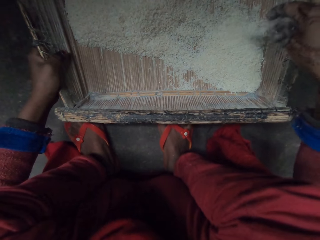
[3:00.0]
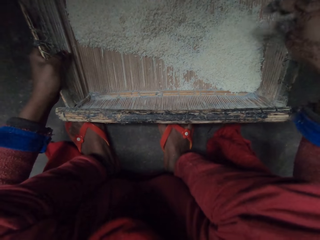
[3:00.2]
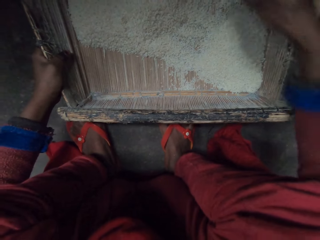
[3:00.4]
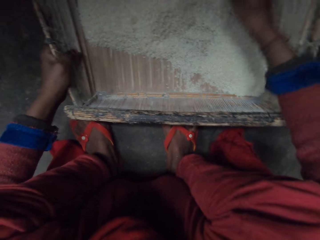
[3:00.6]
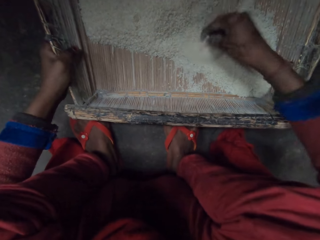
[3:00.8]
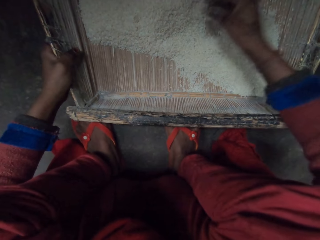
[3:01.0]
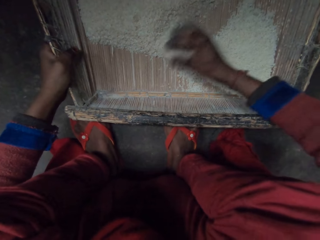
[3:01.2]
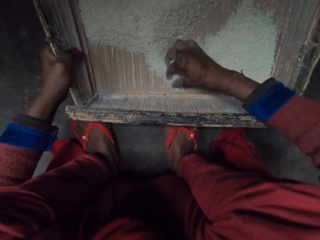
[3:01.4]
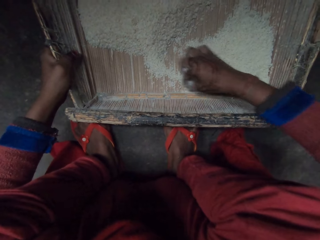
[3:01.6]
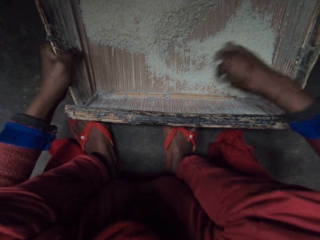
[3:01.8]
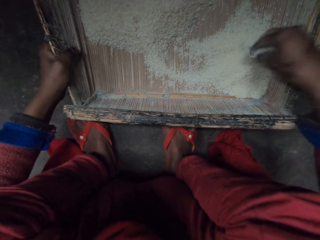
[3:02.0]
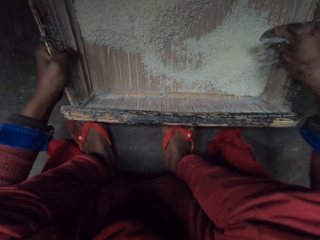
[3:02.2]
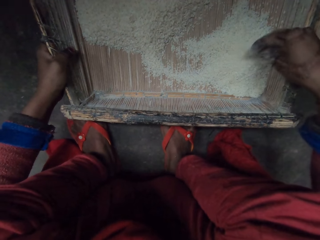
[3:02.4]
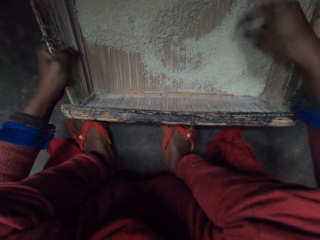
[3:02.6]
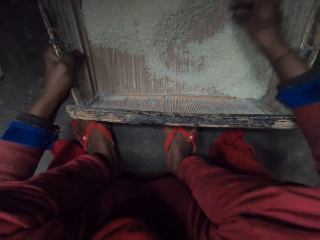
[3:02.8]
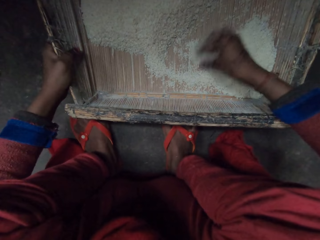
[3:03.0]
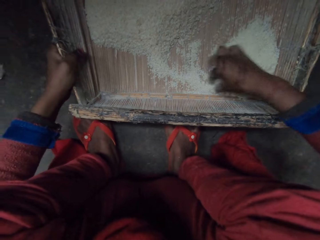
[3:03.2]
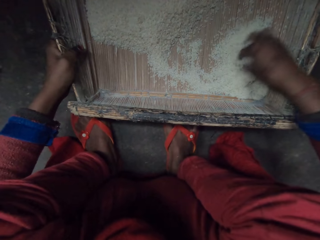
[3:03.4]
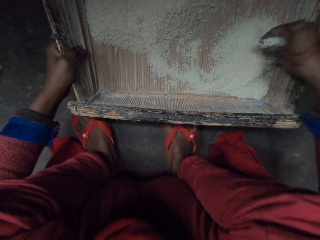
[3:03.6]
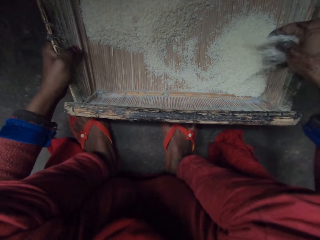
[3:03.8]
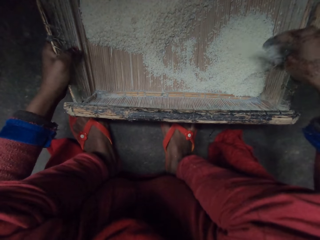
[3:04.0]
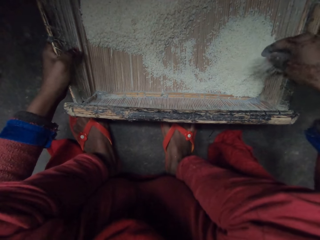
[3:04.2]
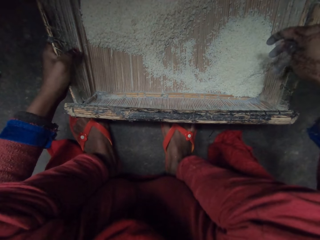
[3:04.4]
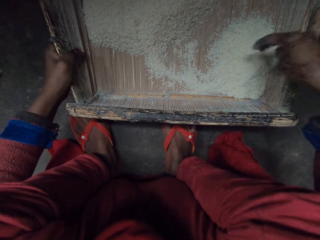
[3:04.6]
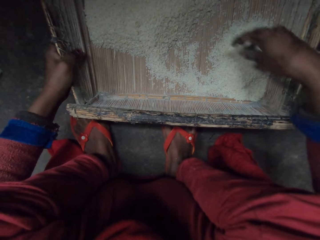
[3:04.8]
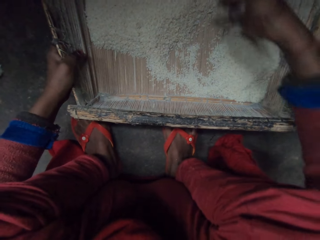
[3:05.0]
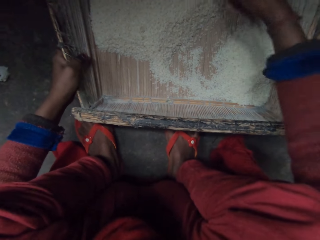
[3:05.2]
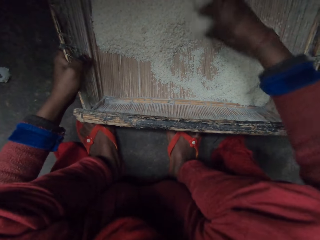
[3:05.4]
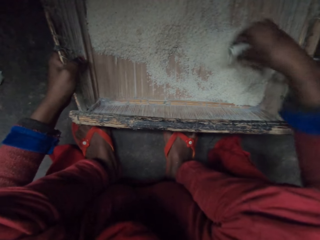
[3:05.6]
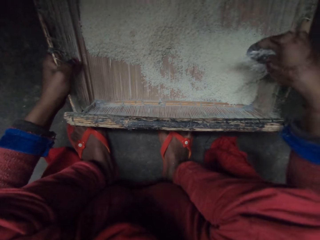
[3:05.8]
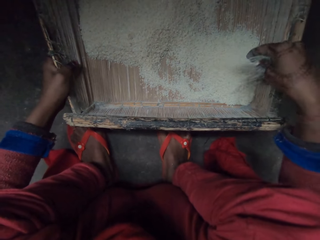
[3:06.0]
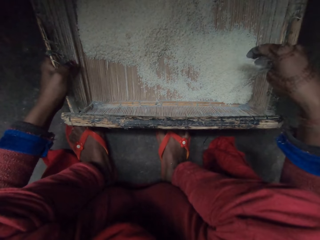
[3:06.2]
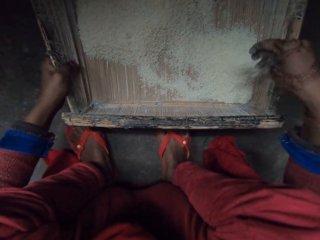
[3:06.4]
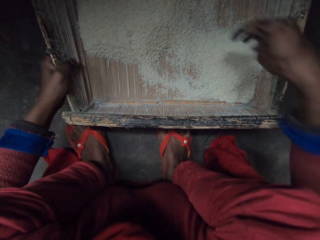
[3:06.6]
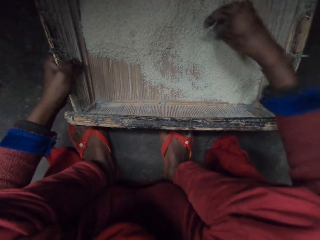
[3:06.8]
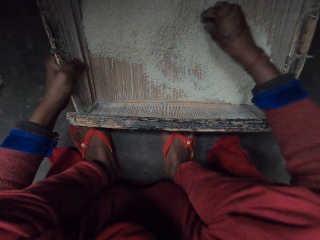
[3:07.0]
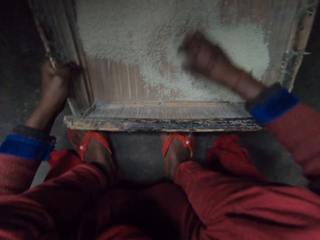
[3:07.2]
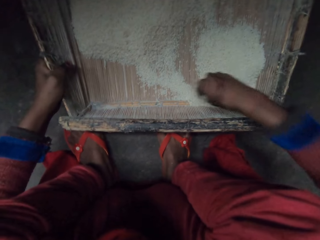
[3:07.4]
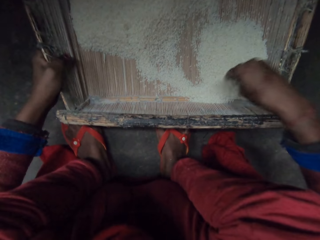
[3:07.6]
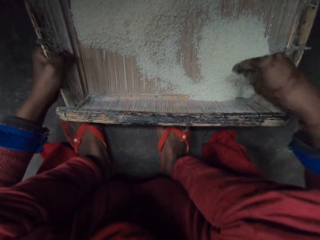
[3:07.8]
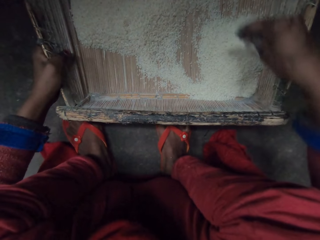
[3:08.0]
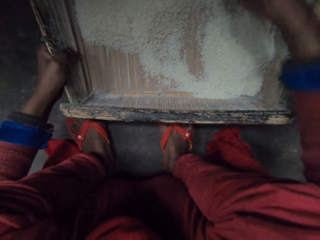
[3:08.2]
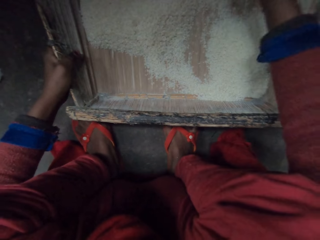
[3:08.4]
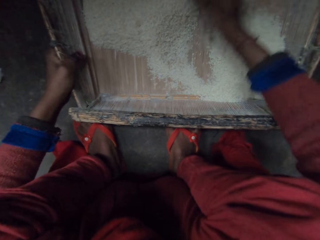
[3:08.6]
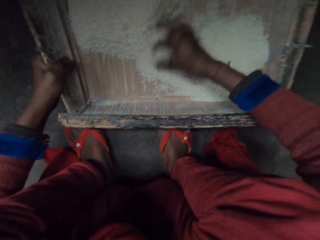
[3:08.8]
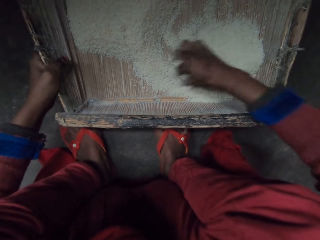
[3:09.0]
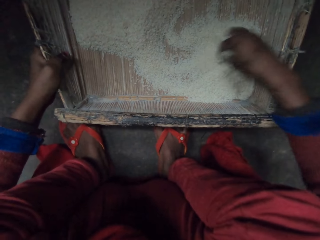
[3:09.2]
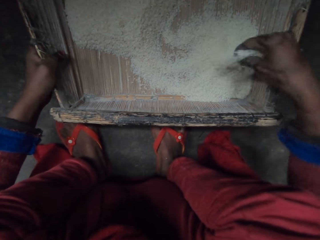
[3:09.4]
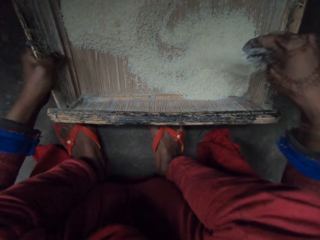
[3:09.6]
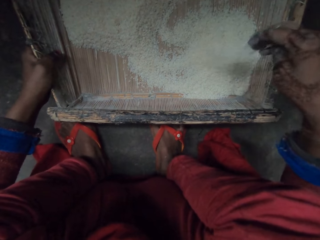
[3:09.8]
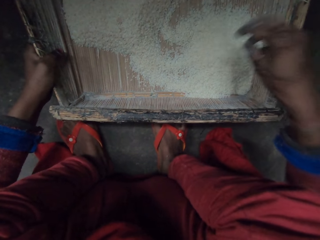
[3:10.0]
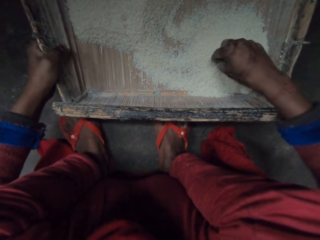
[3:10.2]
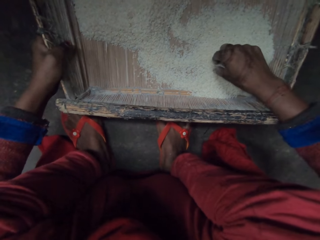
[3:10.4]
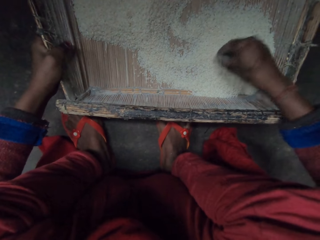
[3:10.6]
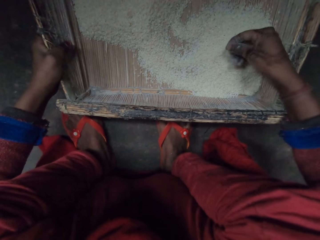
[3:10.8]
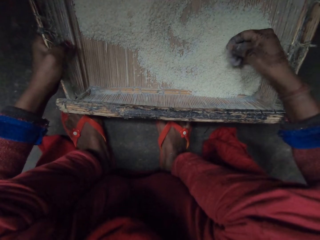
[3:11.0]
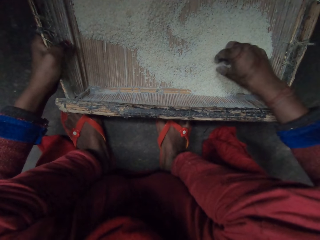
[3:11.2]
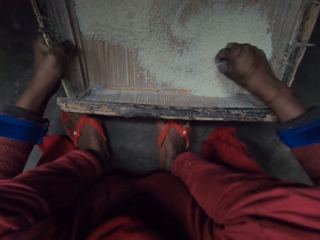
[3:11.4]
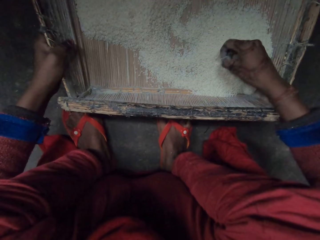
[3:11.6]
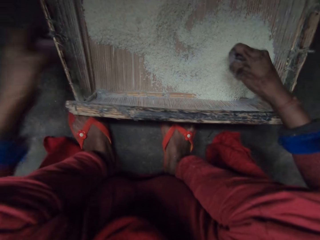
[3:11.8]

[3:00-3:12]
The camera wearer drops rice grains in a tray. She scoops rice with her hand. She drops rice grains in the tray. She scoops rice with her hand. She drops rice grains in the tray. She scoops rice with her hand. She drops rice grains in the tray. She scoops rice with her hand. She drops rice grains in the tray. She scoops rice with her hand. She drops rice grains in the tray. She picks something.

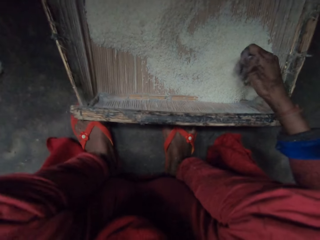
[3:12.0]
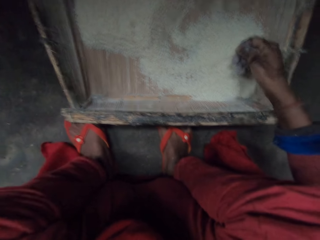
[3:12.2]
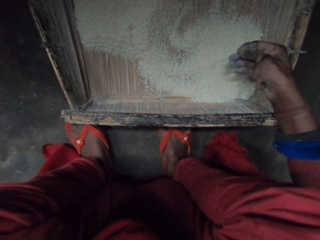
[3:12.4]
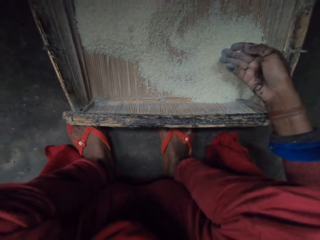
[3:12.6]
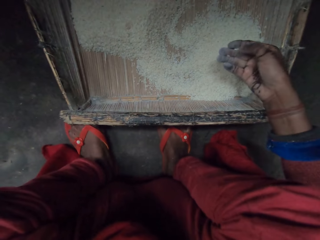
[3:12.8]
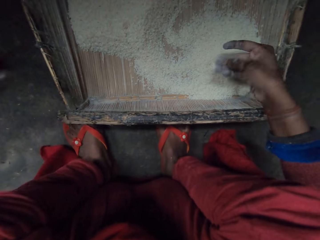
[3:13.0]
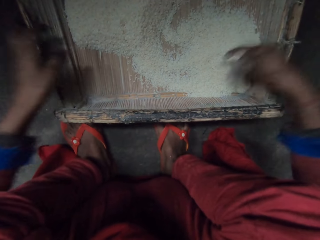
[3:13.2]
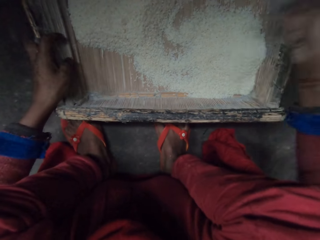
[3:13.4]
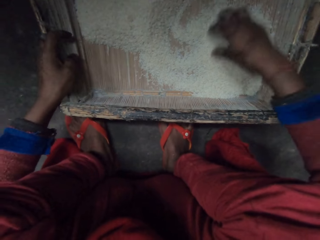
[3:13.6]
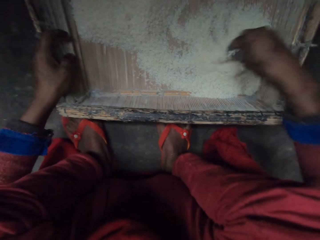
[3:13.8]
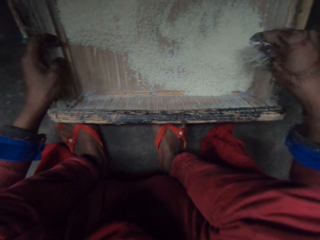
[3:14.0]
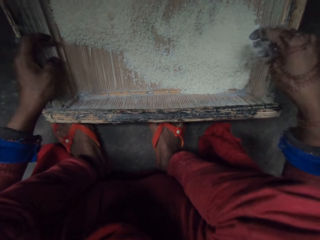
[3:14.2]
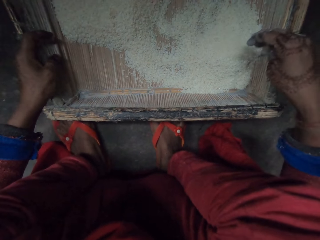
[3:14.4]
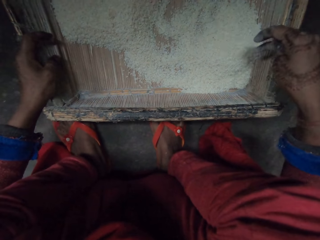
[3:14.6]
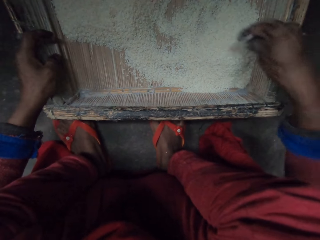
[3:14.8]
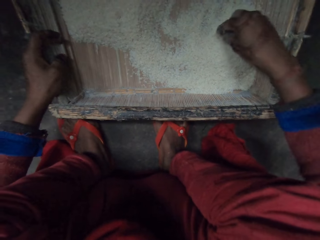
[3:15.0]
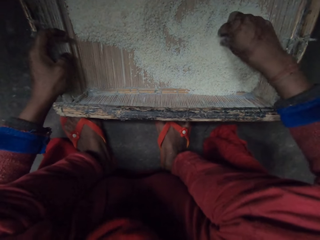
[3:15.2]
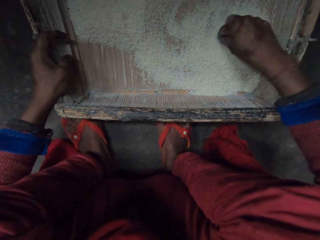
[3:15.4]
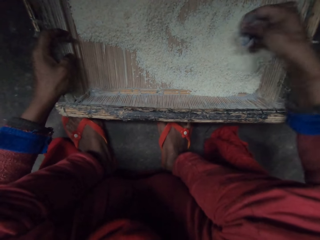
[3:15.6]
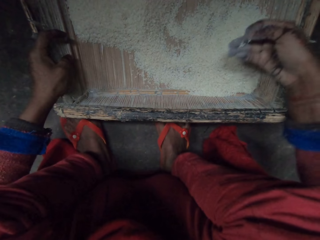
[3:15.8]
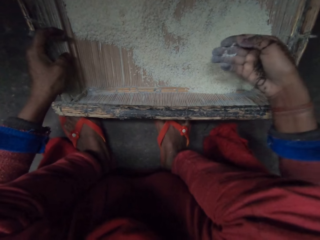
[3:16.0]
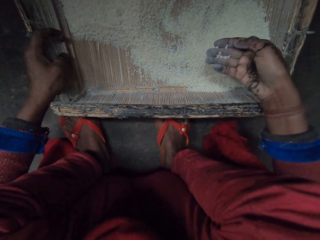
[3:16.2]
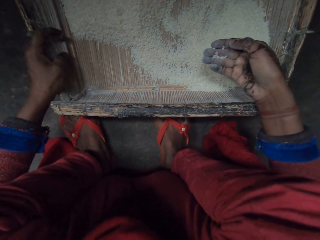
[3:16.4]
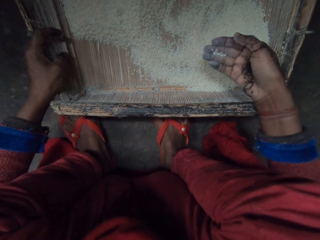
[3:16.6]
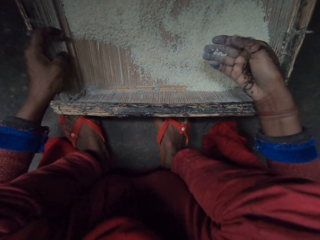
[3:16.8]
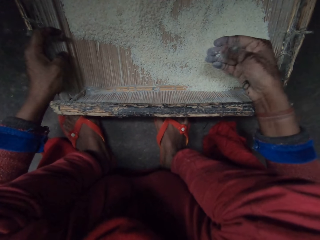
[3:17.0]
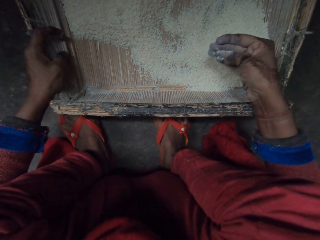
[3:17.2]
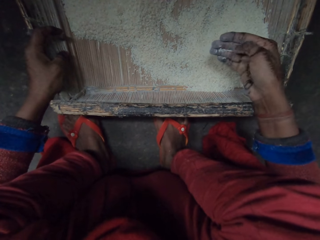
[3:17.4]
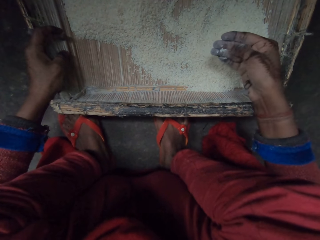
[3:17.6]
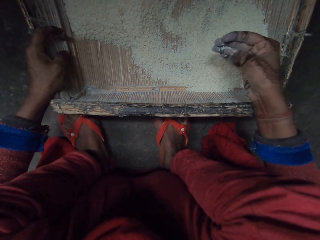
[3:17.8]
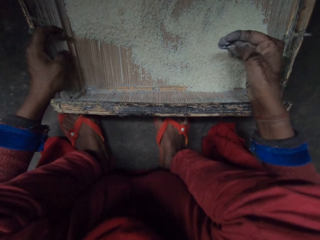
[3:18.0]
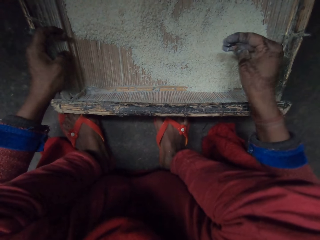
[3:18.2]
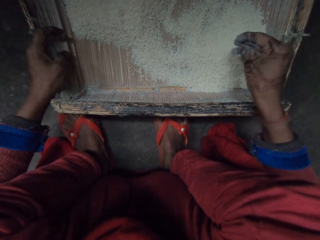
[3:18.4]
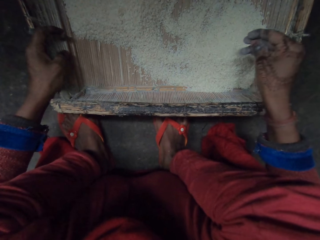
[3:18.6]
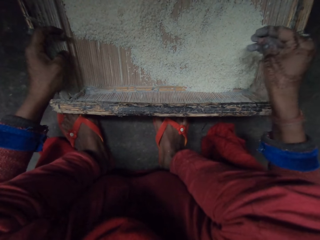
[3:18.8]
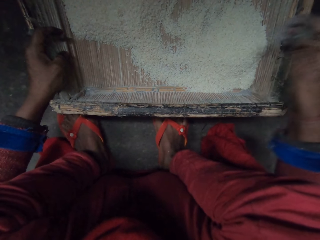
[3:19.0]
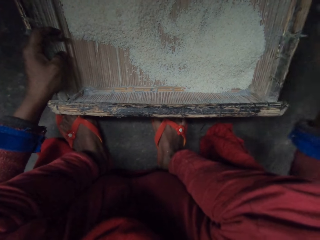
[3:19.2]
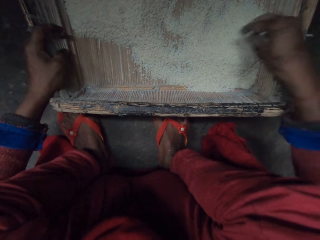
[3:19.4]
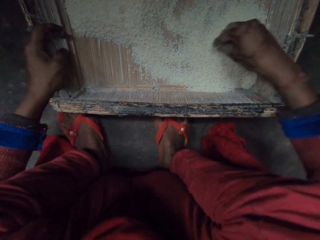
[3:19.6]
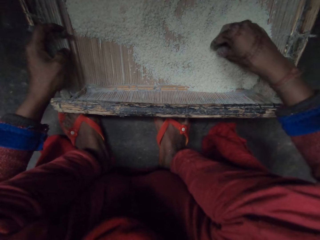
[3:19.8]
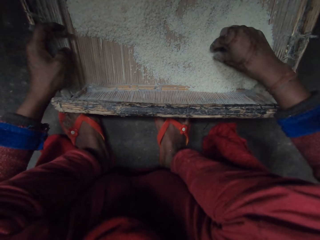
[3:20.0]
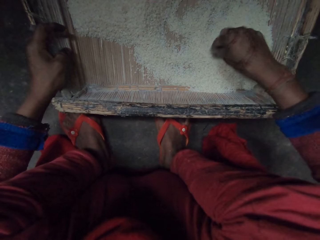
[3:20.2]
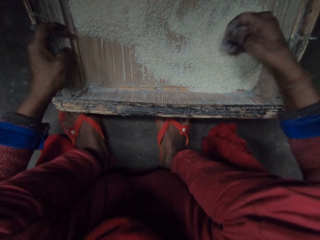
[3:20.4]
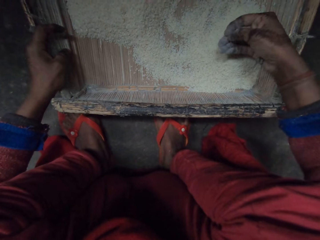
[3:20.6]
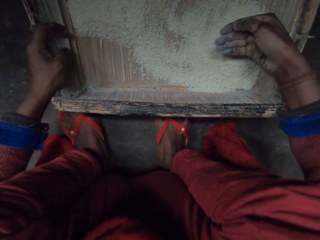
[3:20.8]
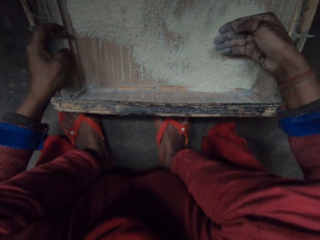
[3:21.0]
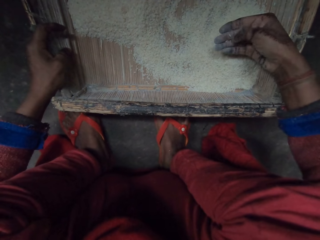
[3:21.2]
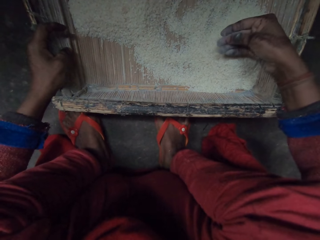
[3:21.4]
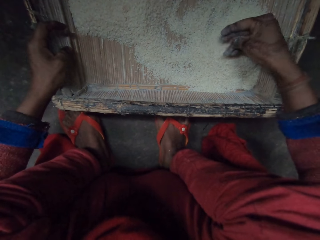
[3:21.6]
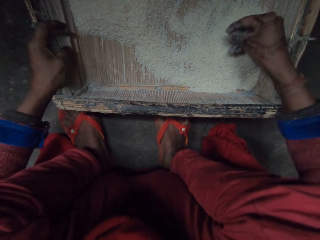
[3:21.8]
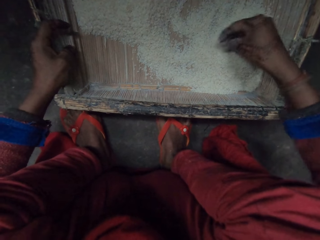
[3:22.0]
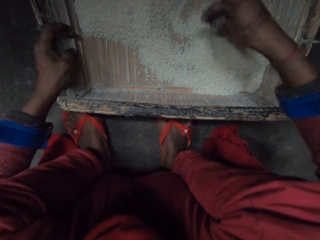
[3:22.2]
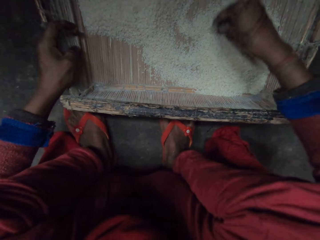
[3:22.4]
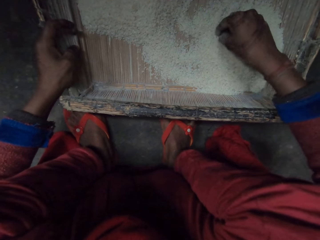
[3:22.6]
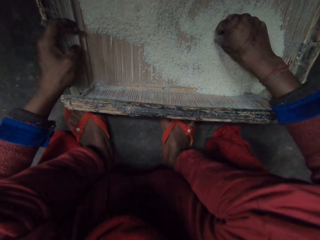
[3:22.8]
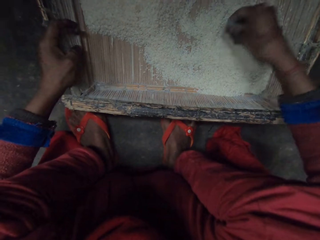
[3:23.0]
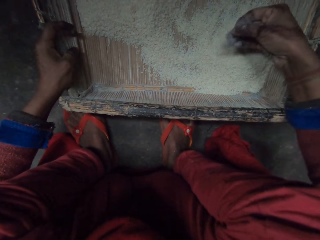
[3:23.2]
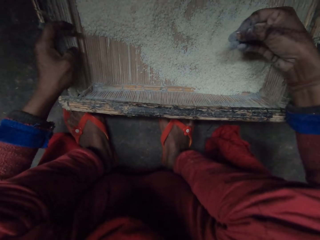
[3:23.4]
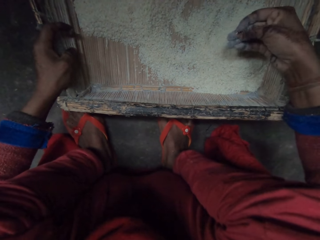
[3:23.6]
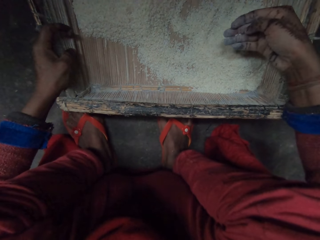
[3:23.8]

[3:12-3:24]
The camera wearer raises her left hand. She touches a tray. She scoops rice with her hand and drops rice grains in the tray. She touches the rice. She picks rice grains. She drops rice grains in the tray.
